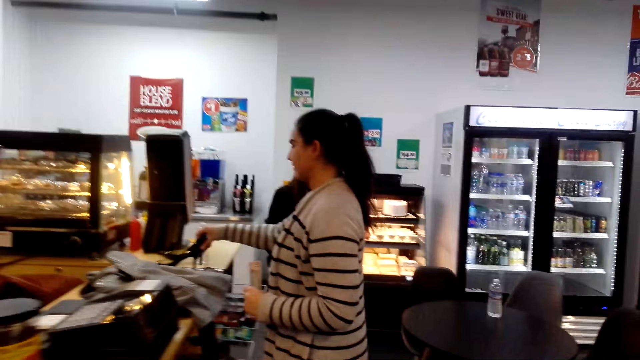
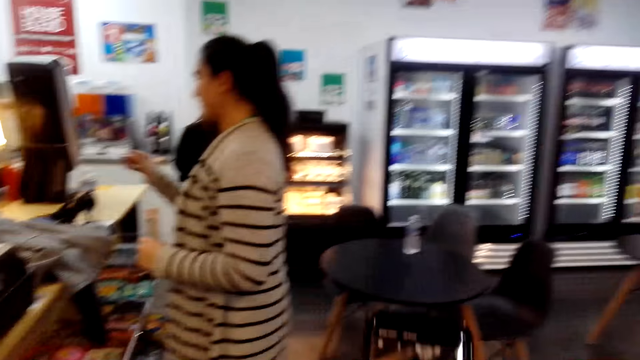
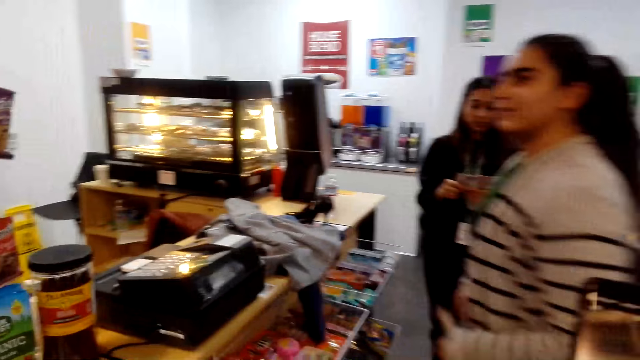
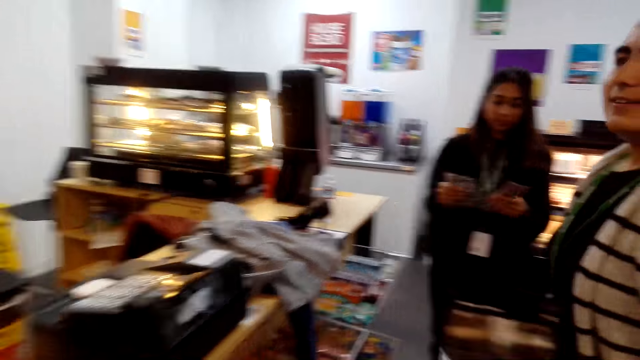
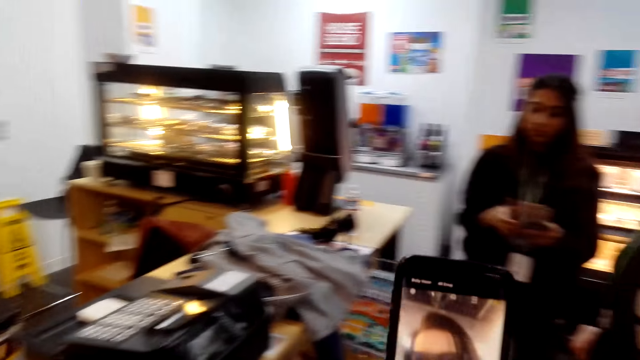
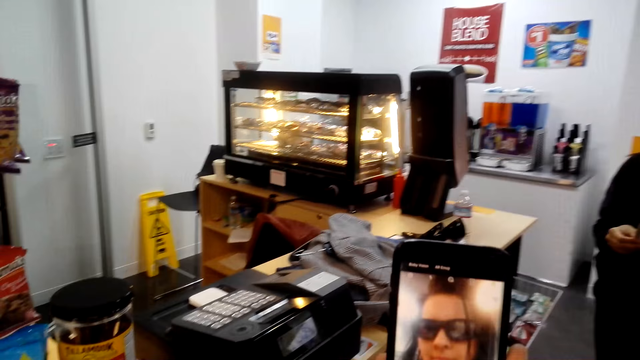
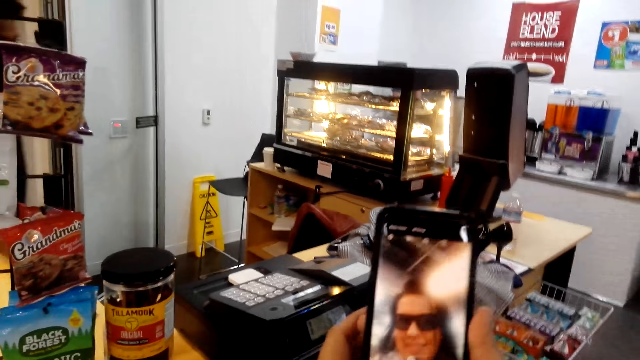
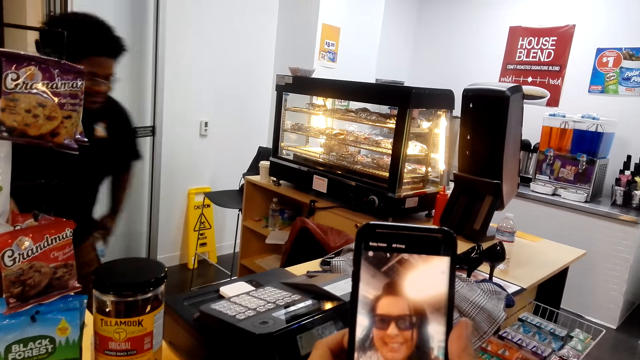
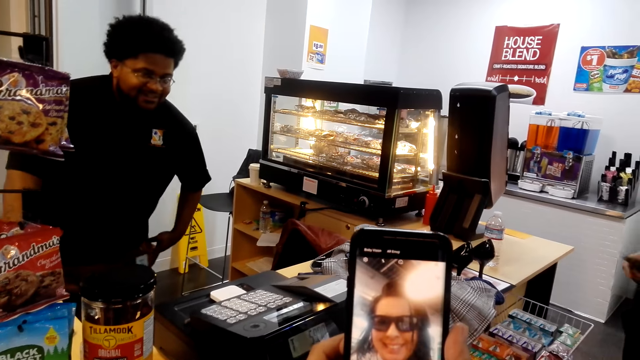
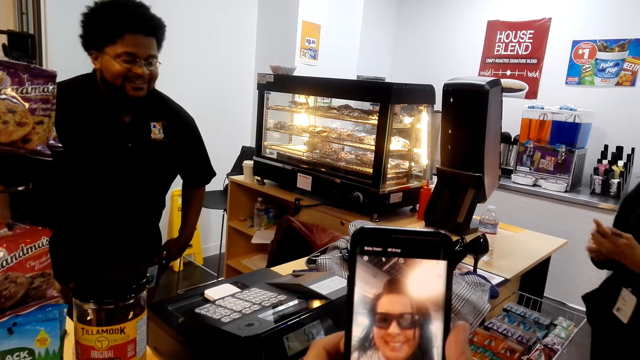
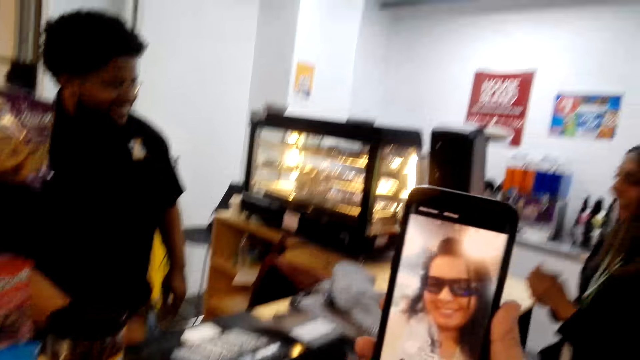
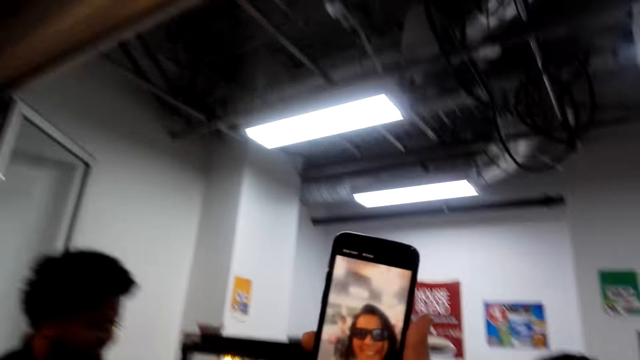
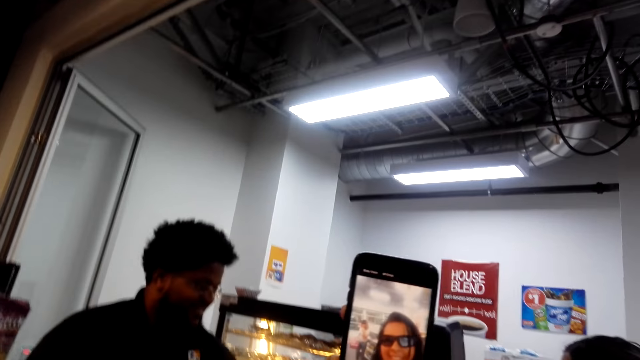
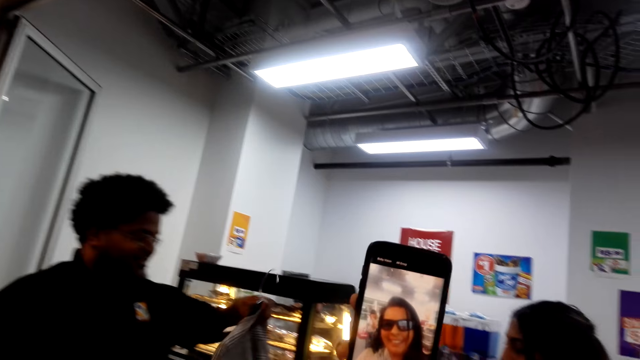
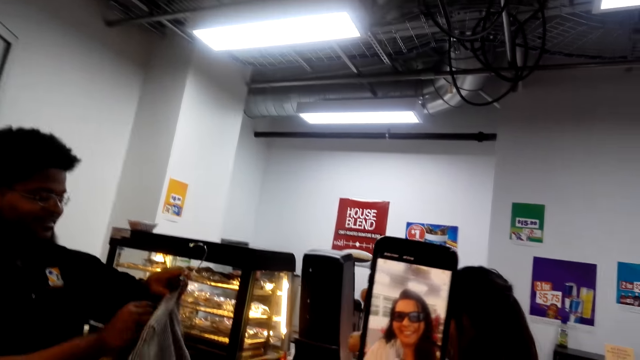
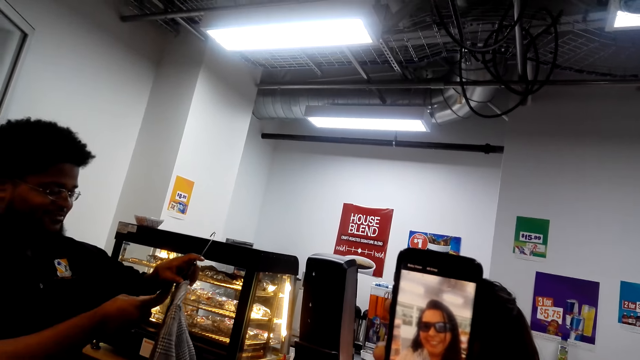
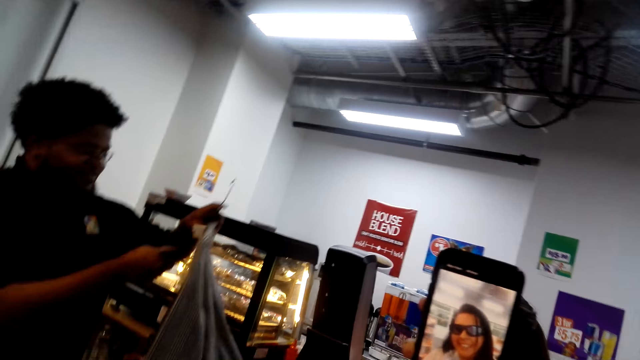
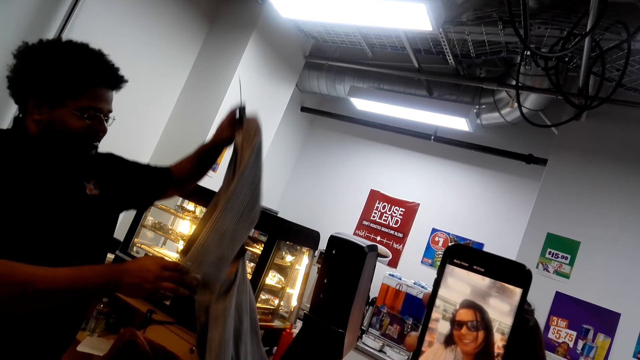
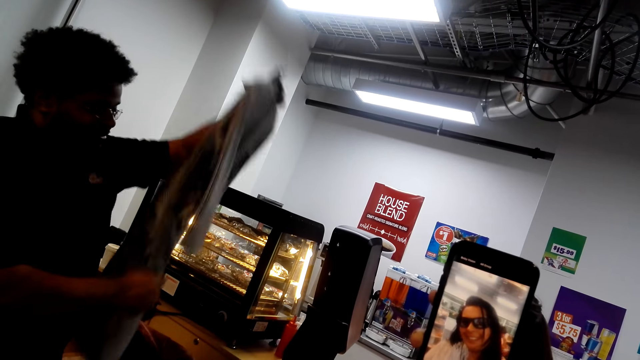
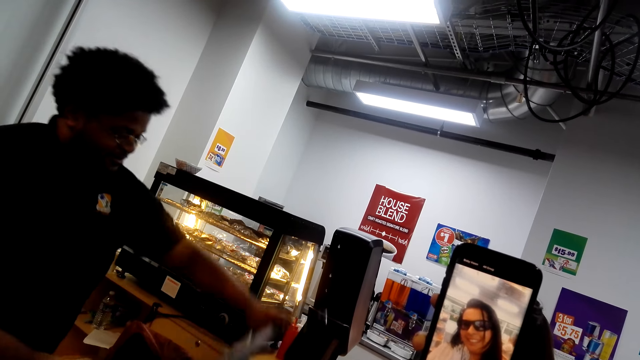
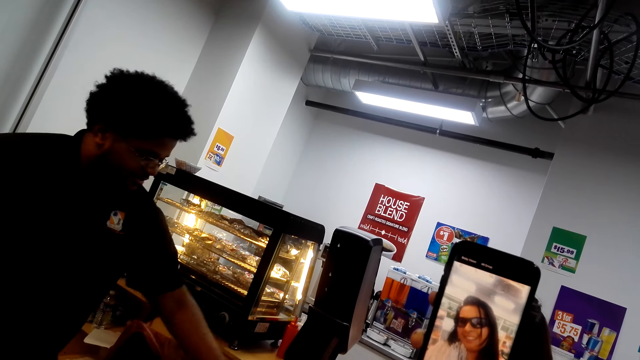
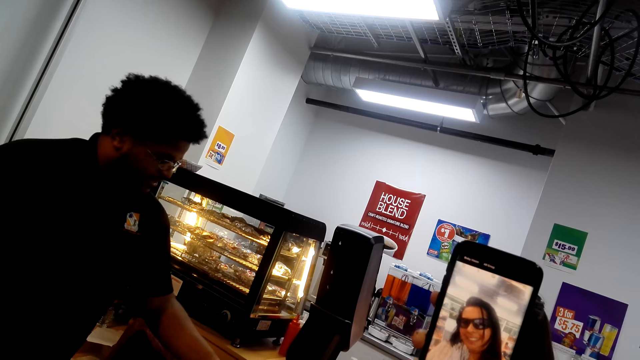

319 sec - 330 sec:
The camera wearer stares at the phone. The cashier walks towards the counter. The camera wearer takes a selfie on the phone. The cashier picks up the garment, stares at the label and places the garment on the counter.

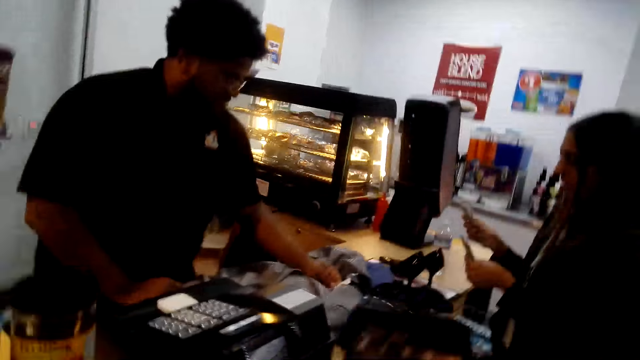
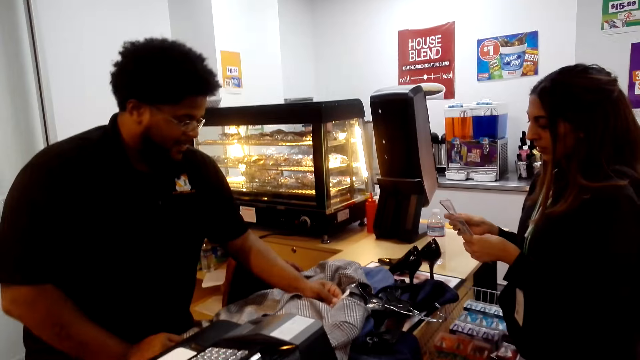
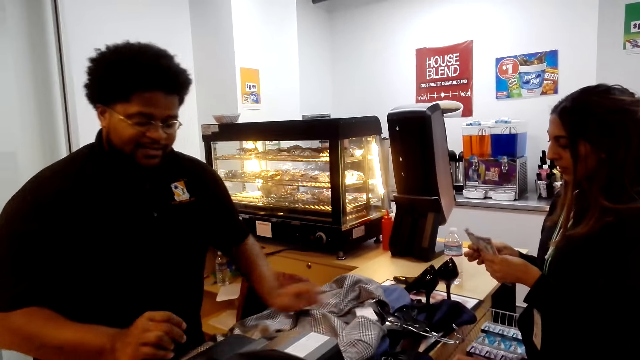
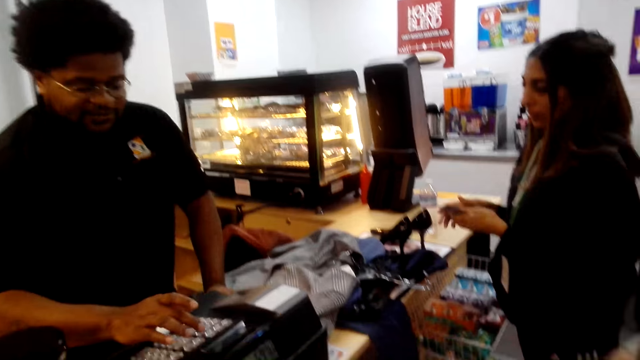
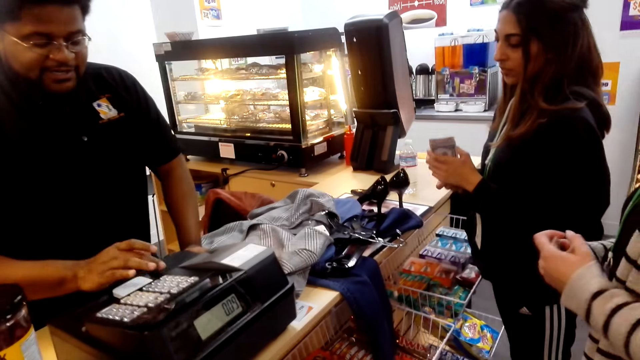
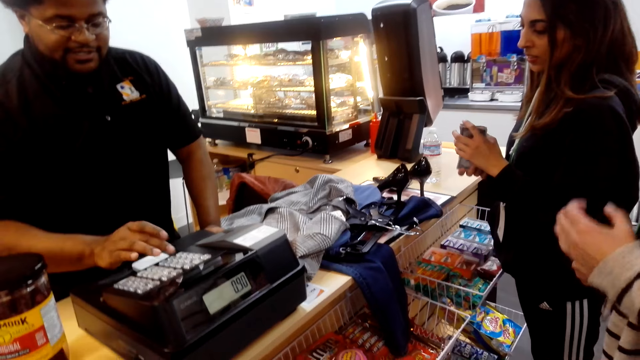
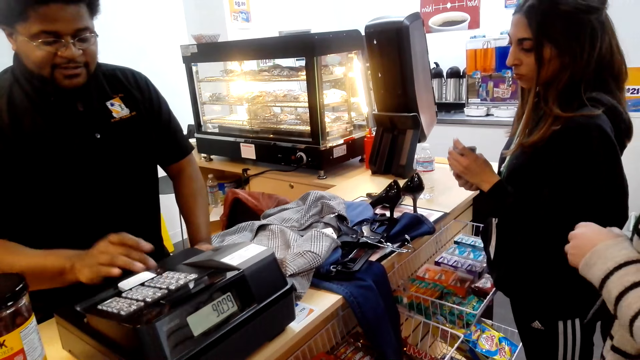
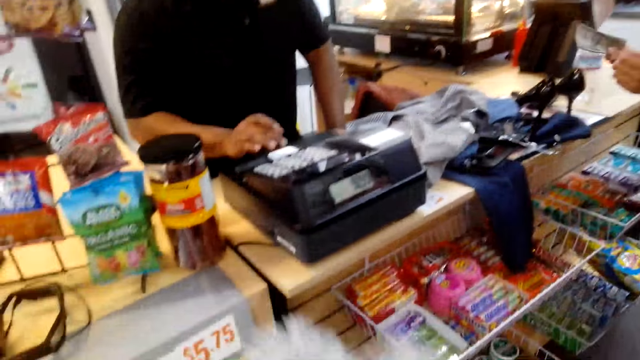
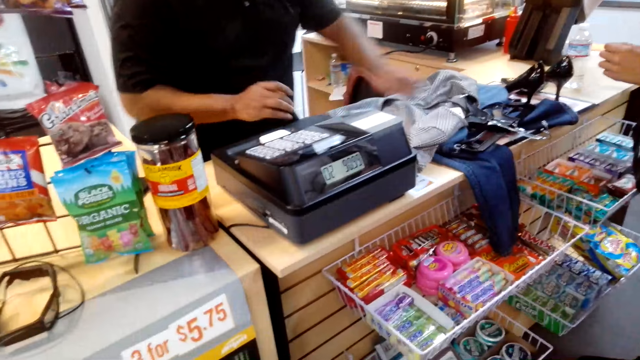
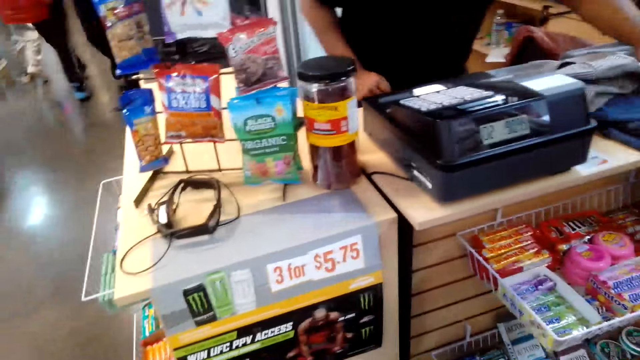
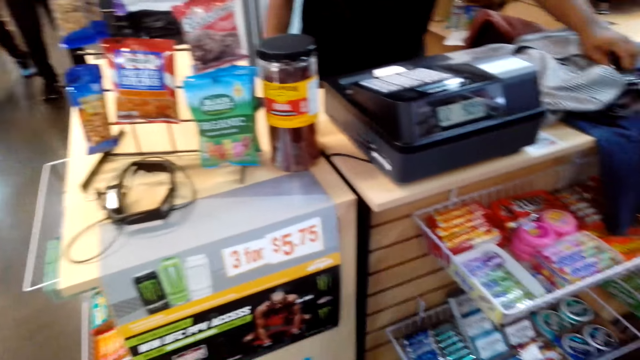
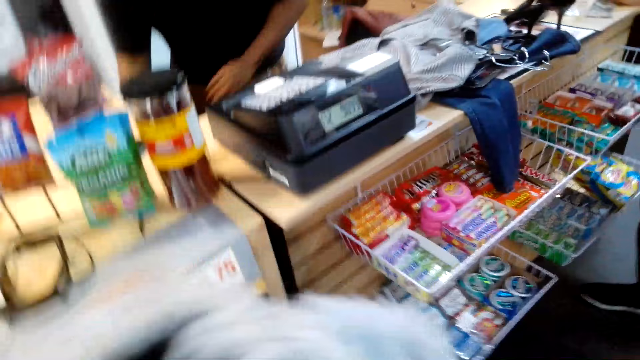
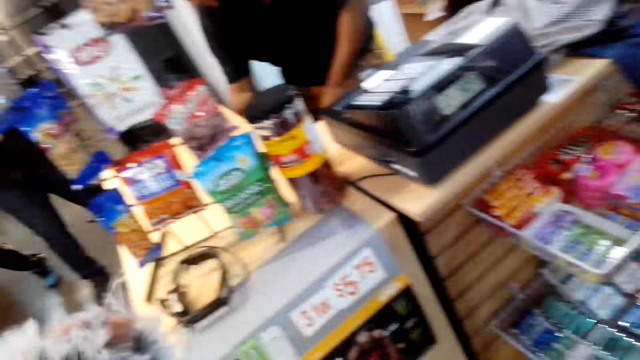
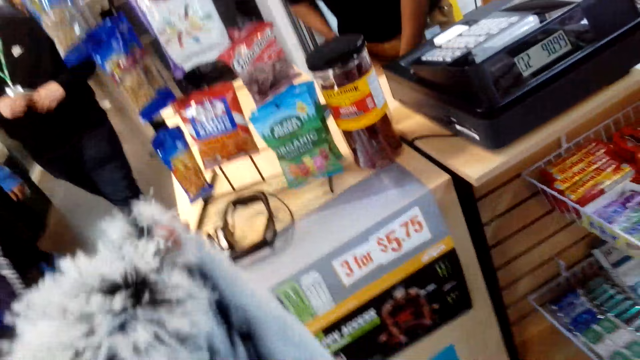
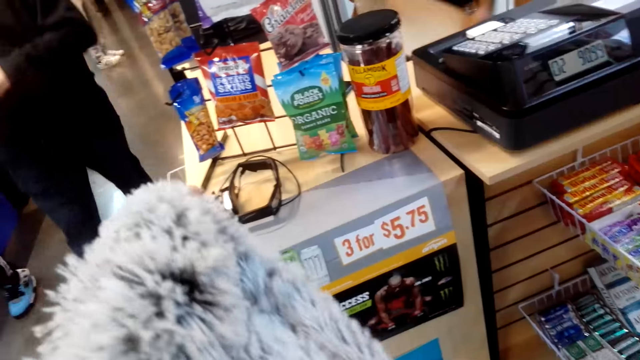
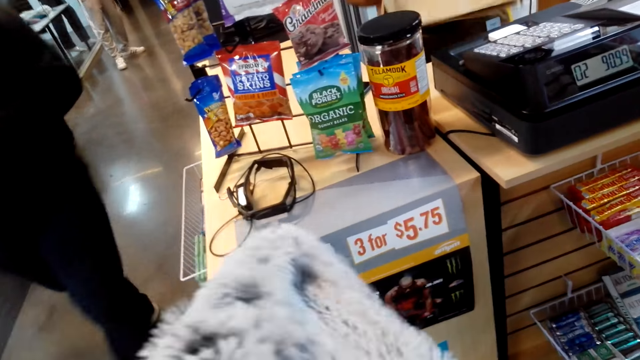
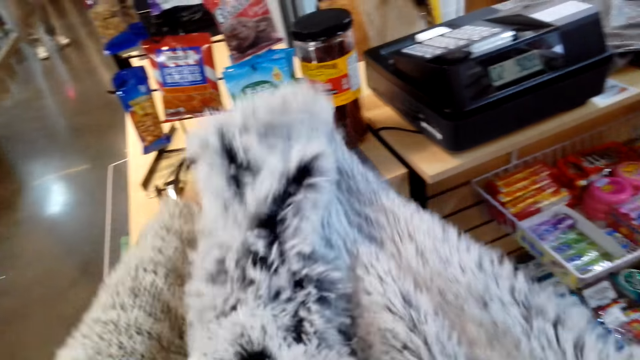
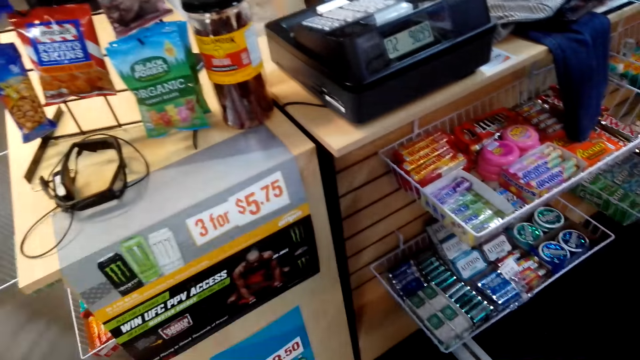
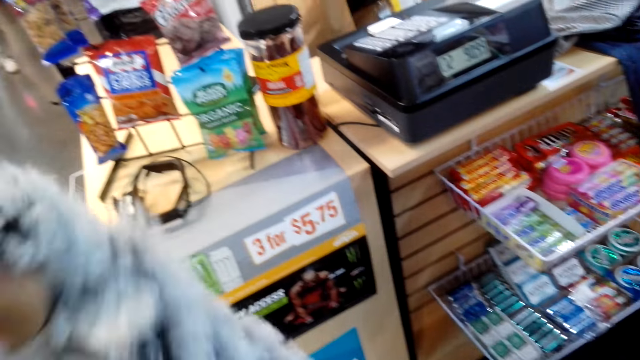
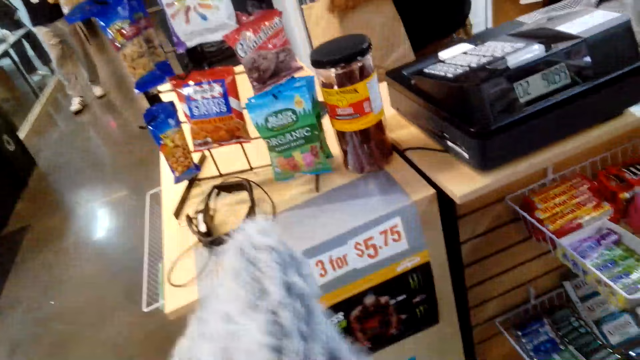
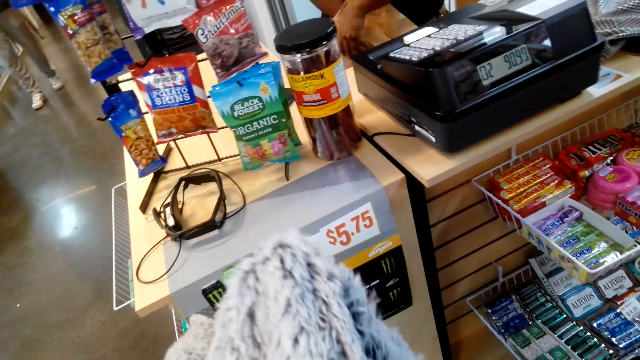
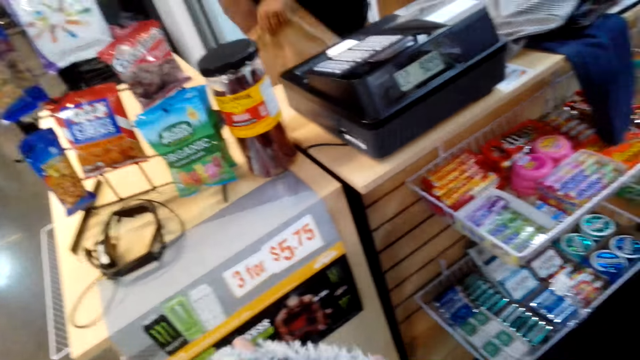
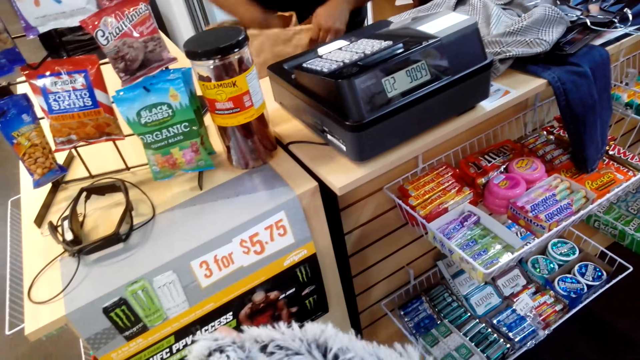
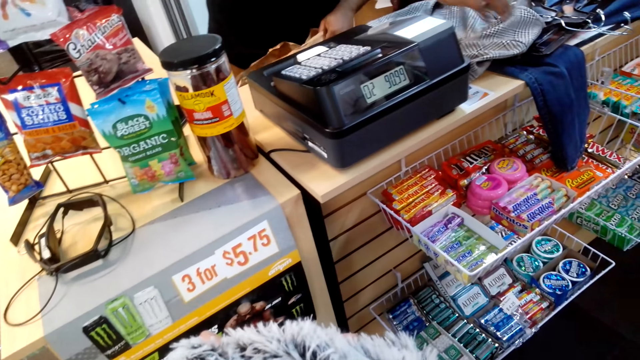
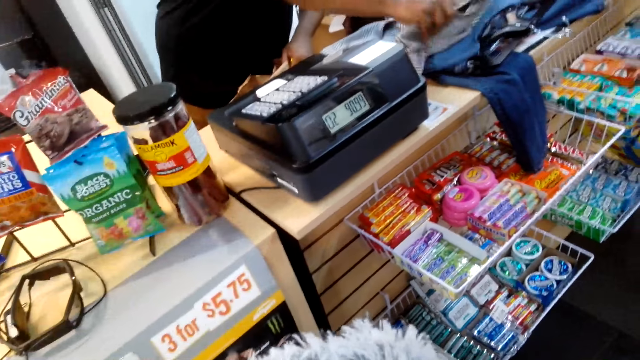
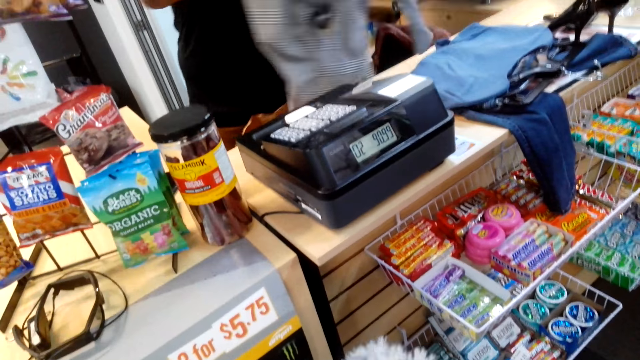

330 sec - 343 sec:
The cashier stares at the label and operates the cash register machine. The camera wearer holds the scarf. The cashier straightens the garment and picks up a paper bag. The camera wearer stares at the scarf. The cashier opens the paper bag. The cashier picks up the garment.
